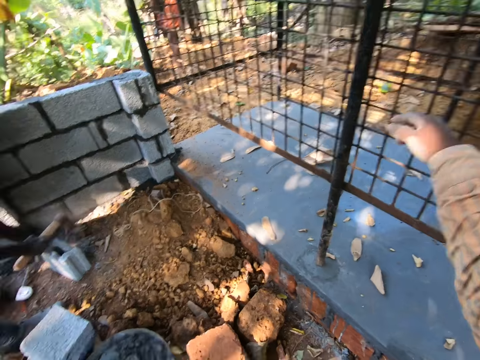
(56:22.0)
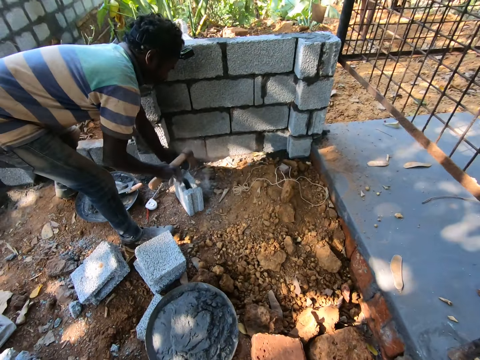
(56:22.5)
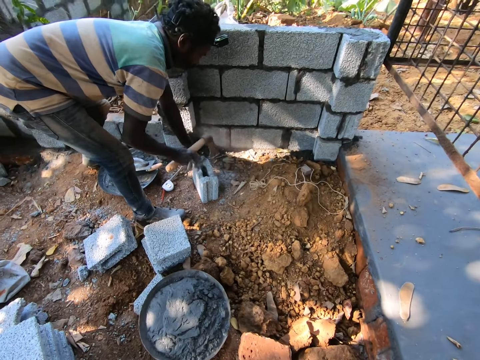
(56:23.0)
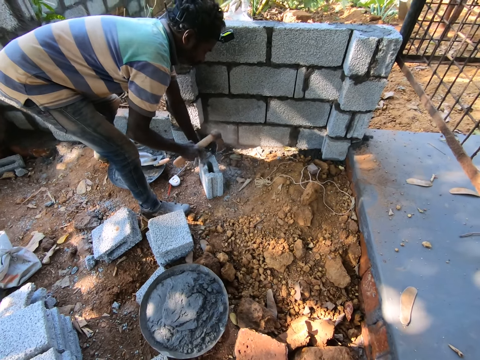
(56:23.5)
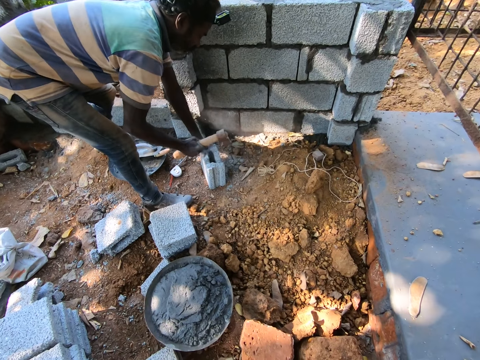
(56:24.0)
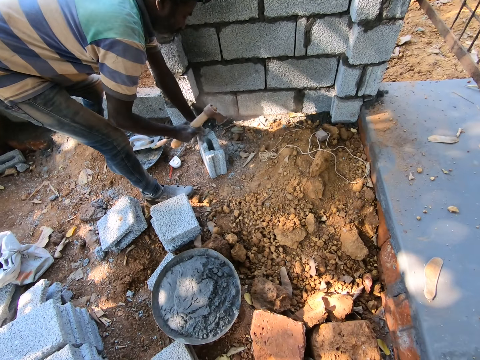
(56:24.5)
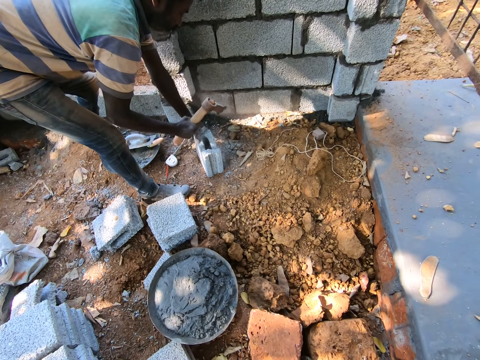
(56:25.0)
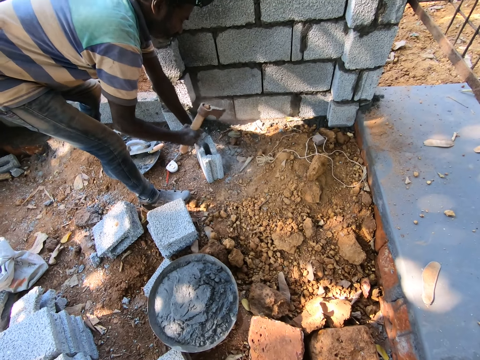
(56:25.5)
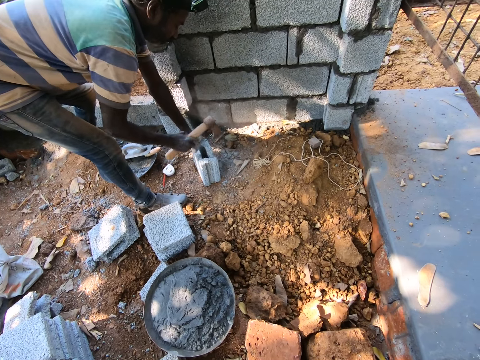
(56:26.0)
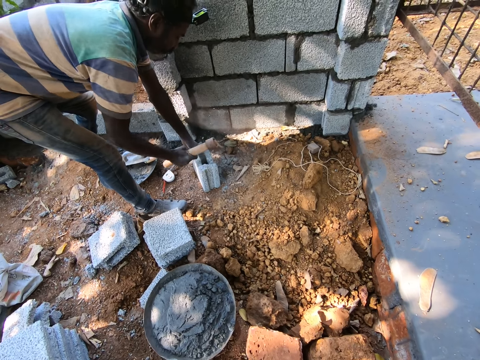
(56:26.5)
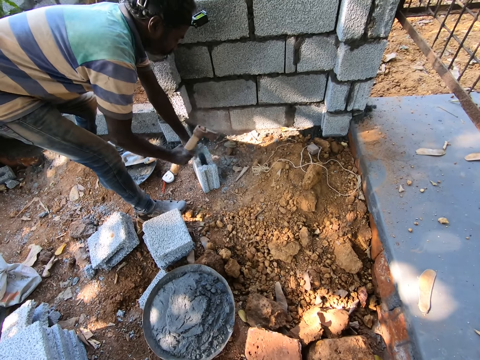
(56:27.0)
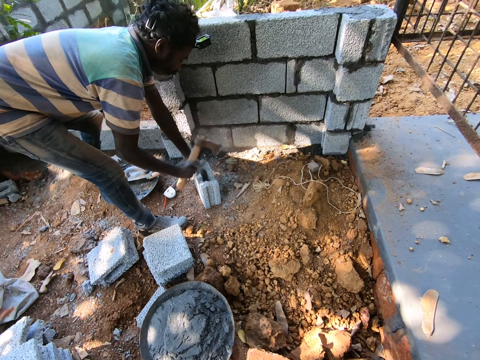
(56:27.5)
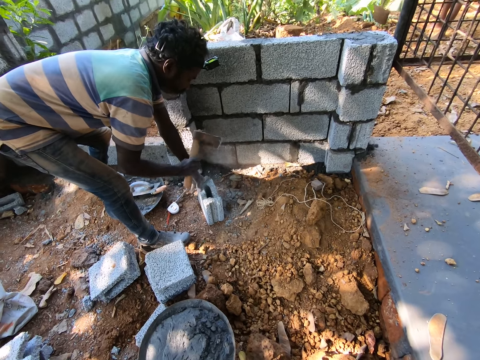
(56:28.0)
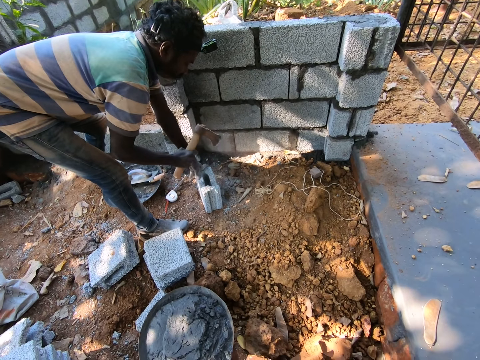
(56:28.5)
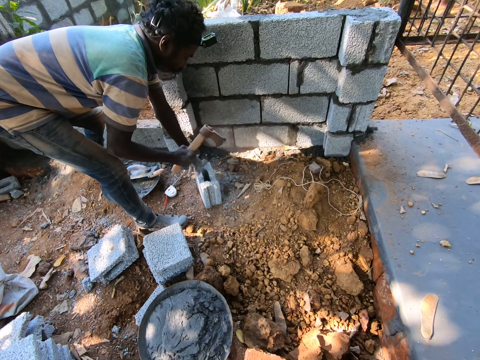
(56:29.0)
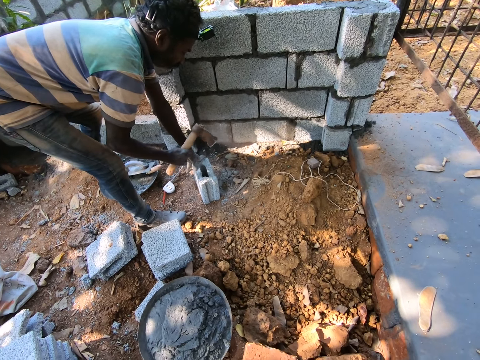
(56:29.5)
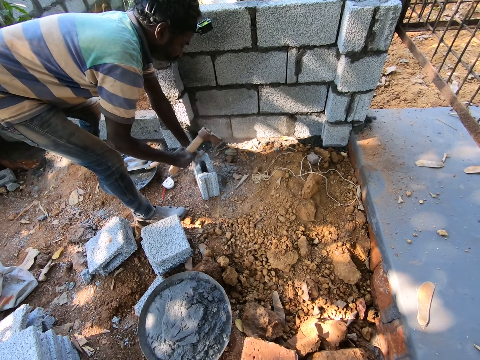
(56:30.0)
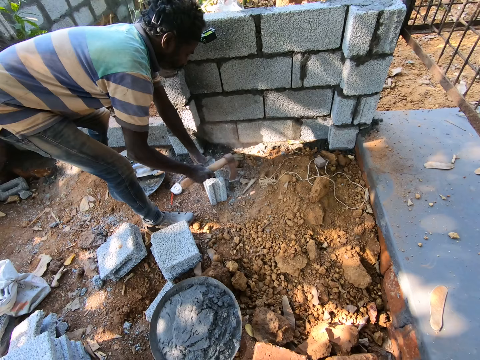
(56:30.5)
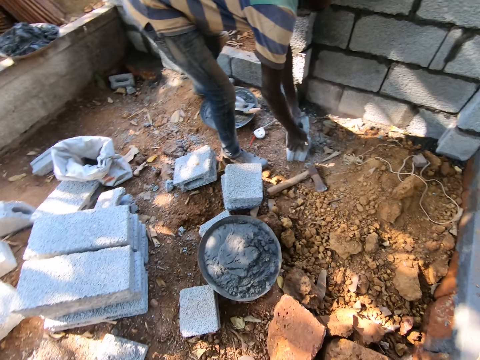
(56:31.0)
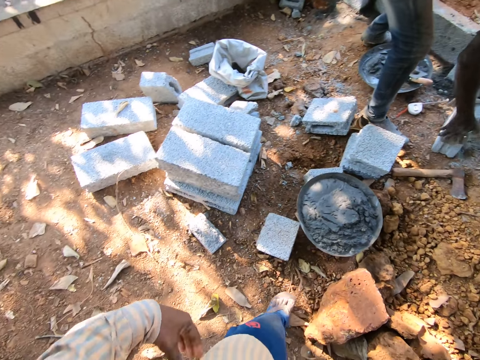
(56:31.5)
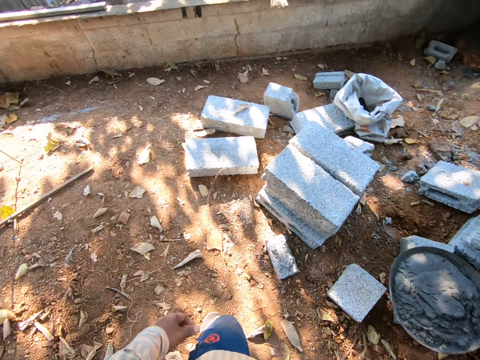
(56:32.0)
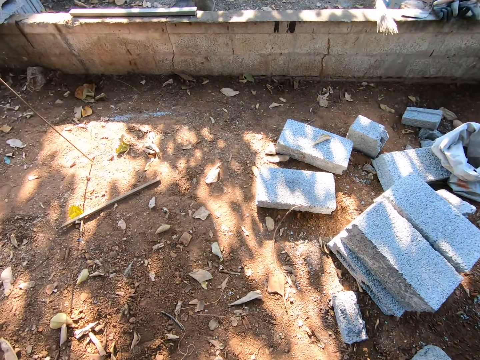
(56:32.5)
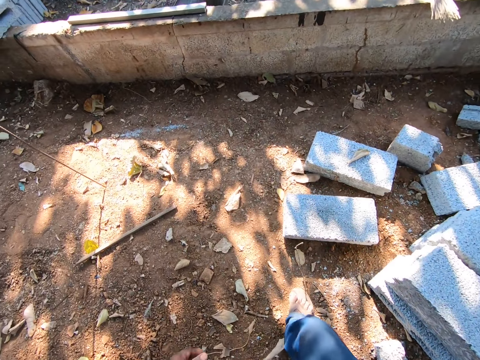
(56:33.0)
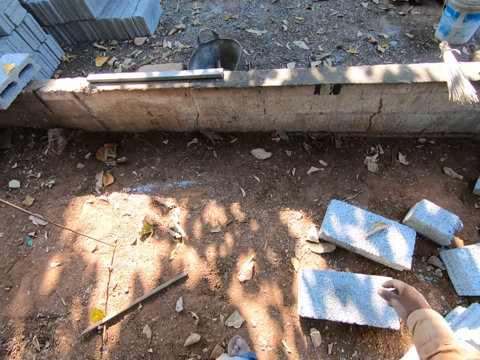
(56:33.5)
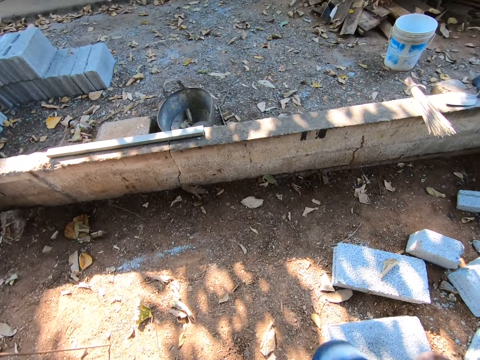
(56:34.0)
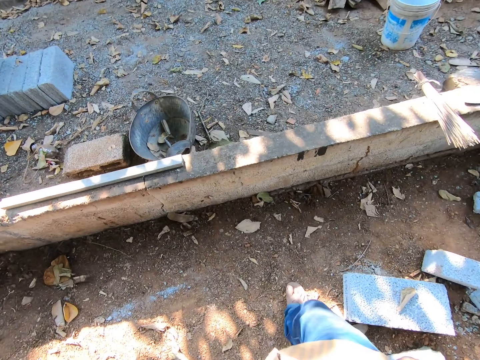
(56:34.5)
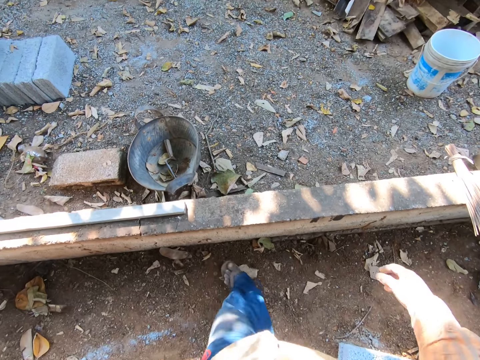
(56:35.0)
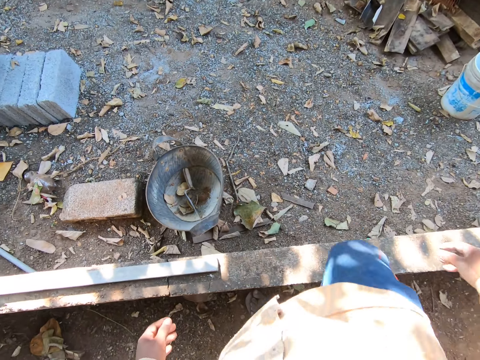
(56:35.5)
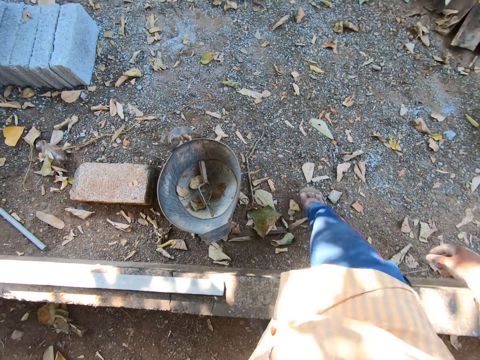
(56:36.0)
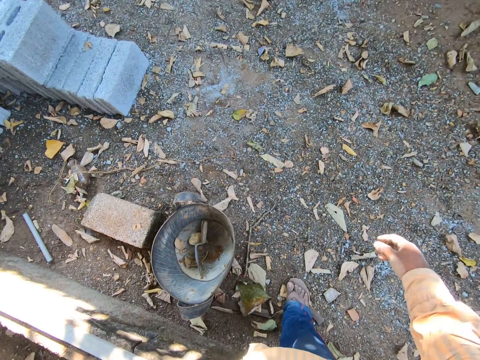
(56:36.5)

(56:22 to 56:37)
The camera wearer converses with a man. Another man hits the brick. The camera wearer looks at the first man. The first man puts the axe down. The camera wearer looks around the construction and walks around the construction.

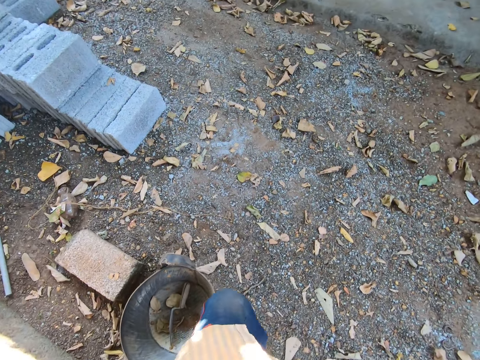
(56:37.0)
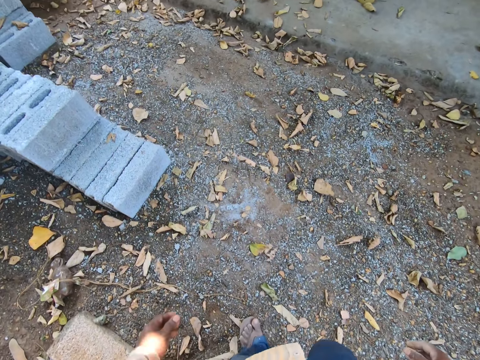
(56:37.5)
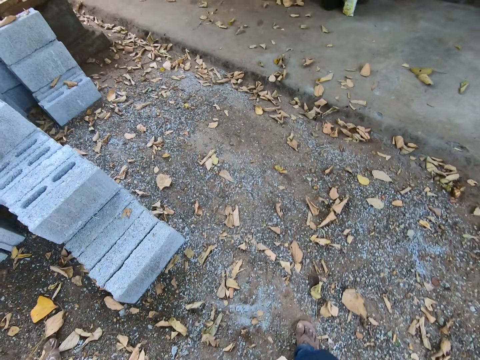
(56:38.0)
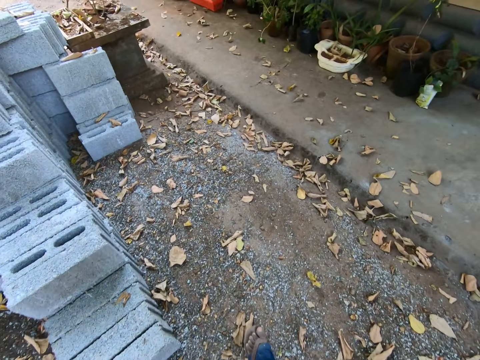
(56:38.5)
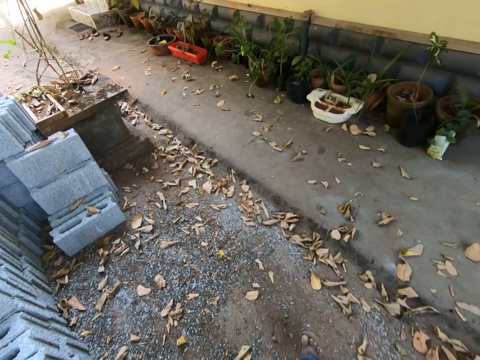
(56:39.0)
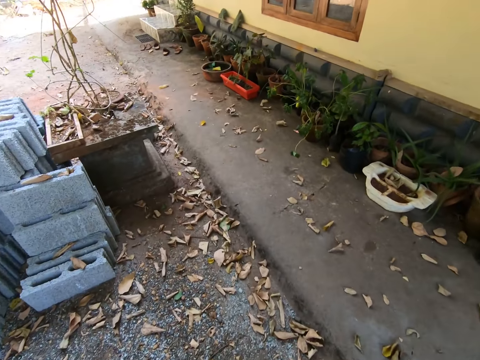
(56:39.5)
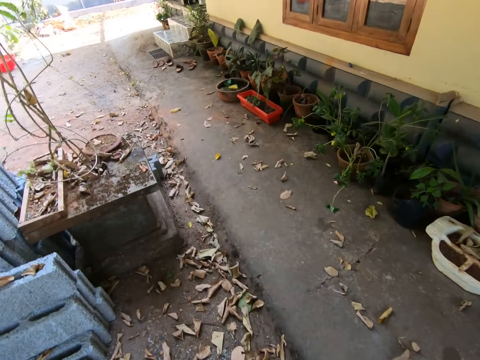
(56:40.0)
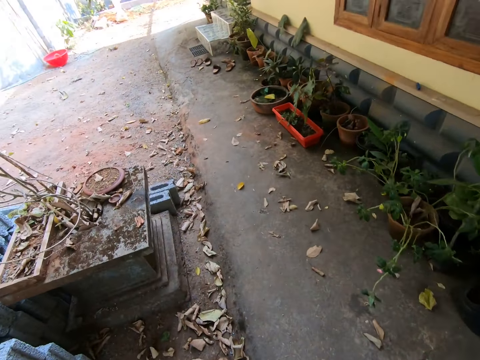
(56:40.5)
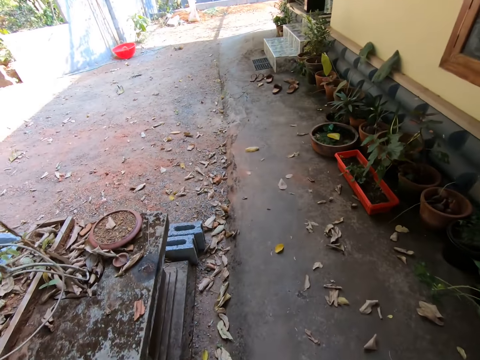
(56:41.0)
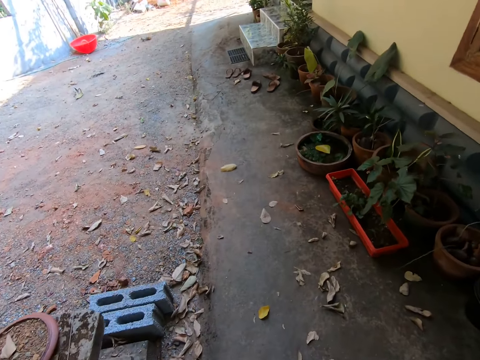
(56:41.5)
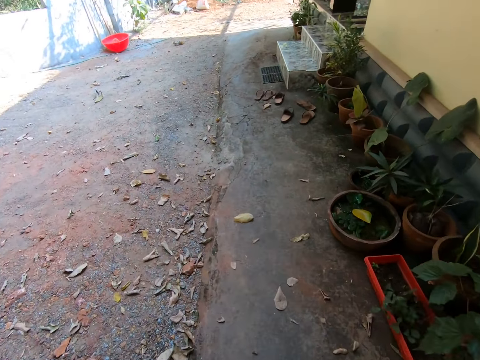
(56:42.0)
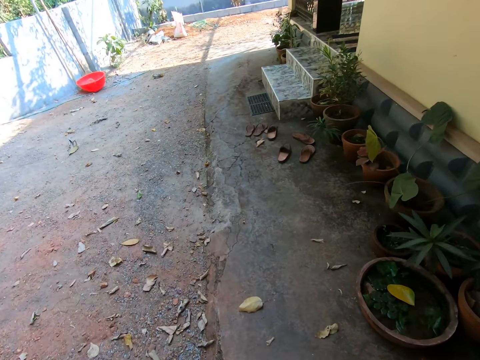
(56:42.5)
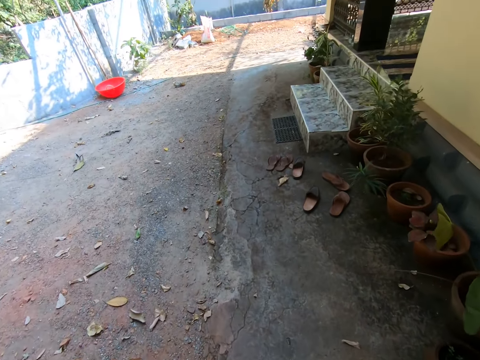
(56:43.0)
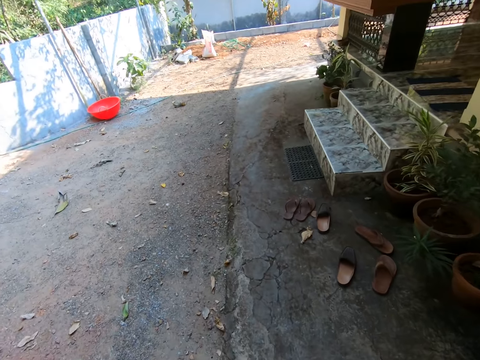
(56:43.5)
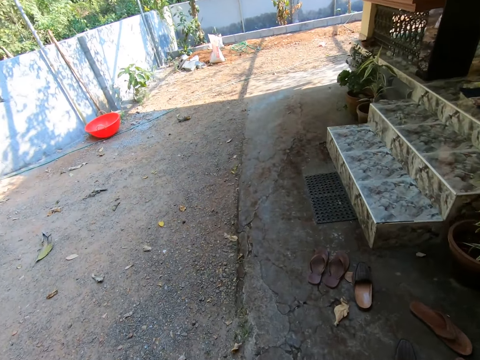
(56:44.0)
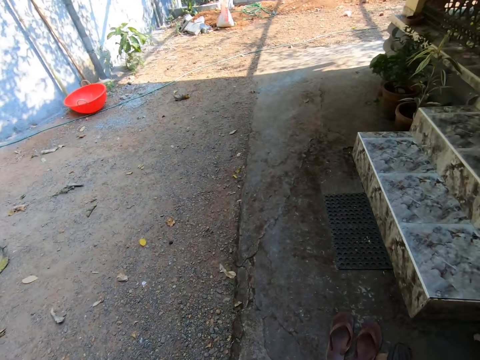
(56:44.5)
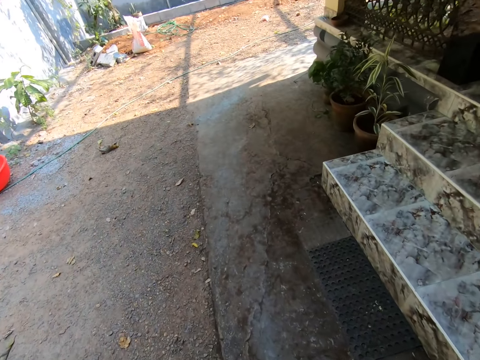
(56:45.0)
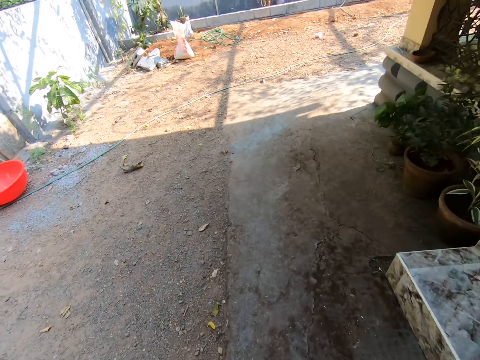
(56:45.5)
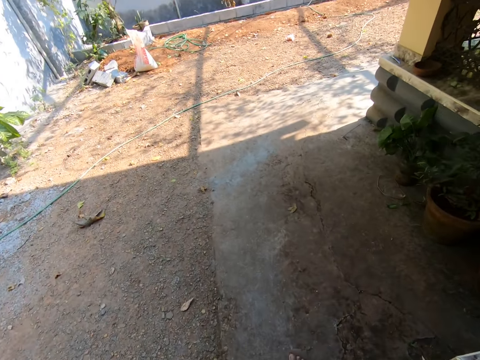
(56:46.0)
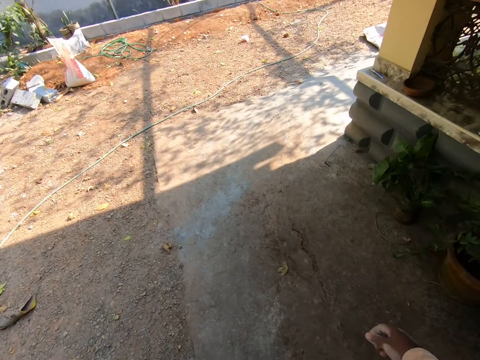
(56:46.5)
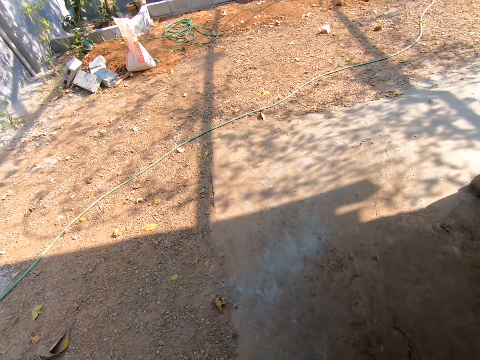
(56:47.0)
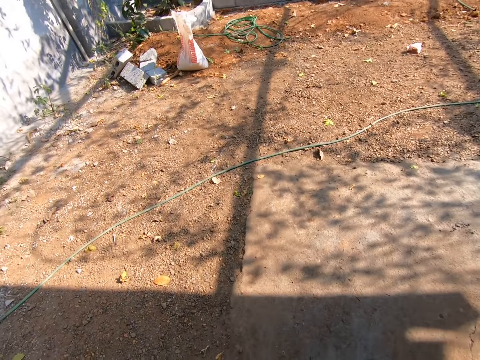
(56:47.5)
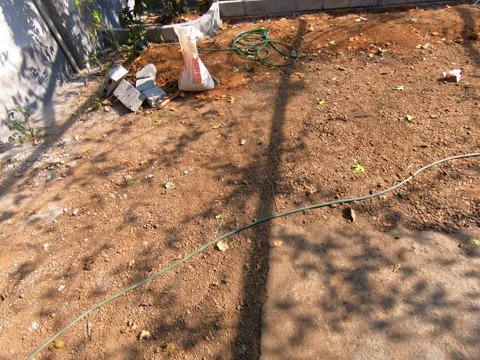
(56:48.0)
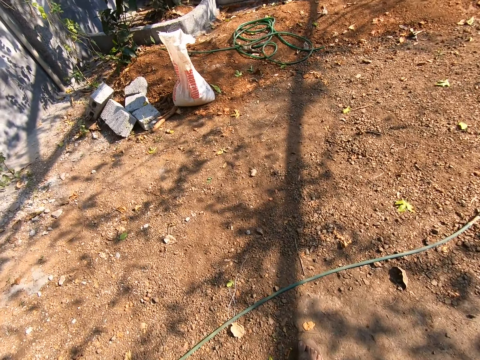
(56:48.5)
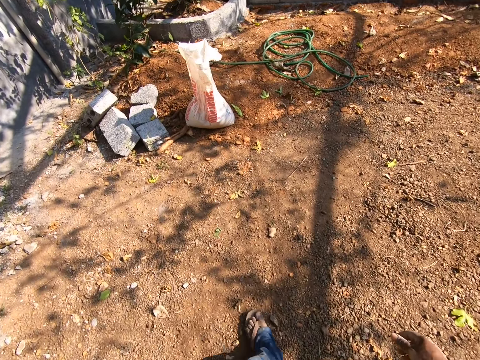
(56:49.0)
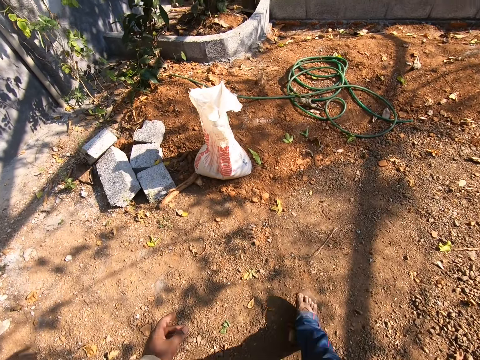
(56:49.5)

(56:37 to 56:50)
The camera wearer walks towards a side of the building.
